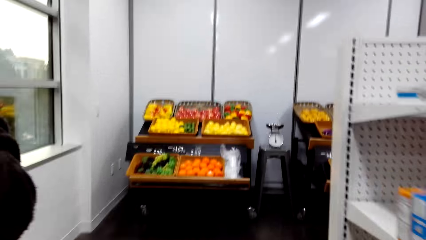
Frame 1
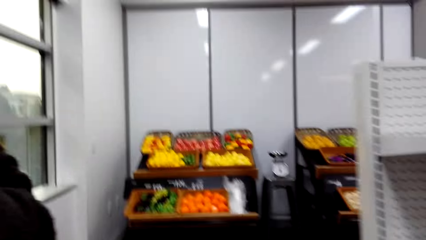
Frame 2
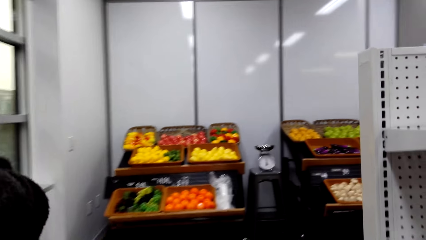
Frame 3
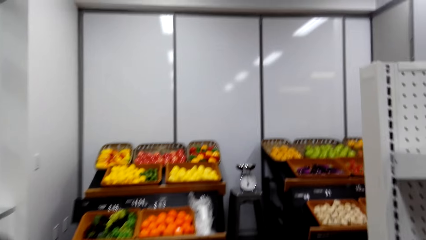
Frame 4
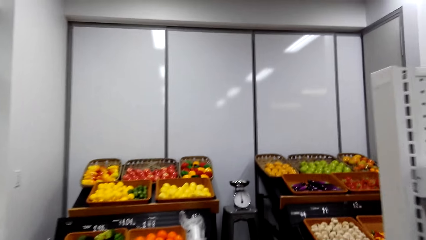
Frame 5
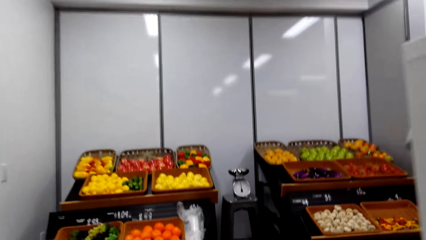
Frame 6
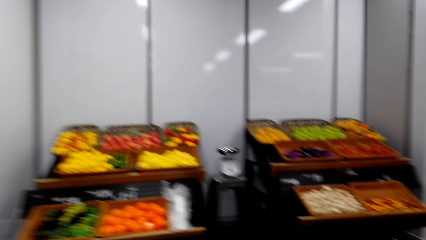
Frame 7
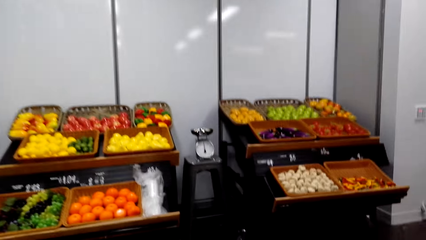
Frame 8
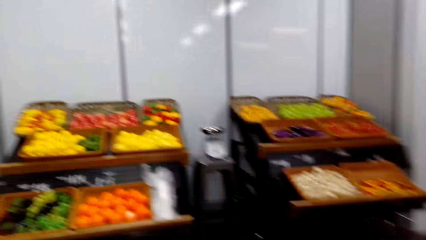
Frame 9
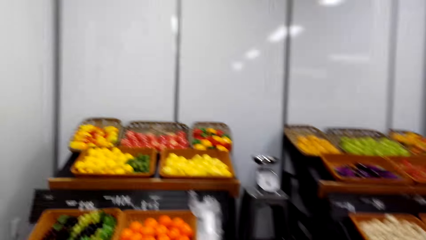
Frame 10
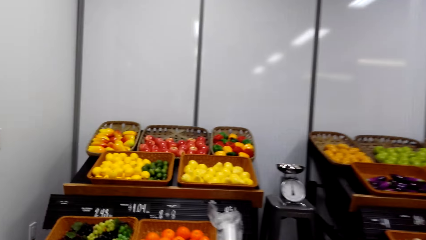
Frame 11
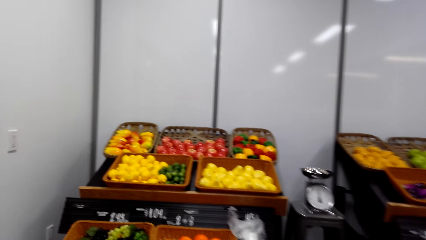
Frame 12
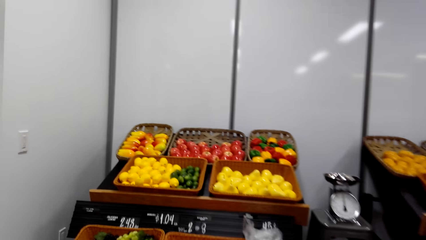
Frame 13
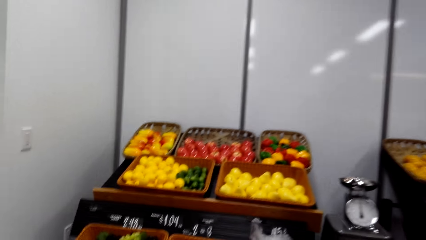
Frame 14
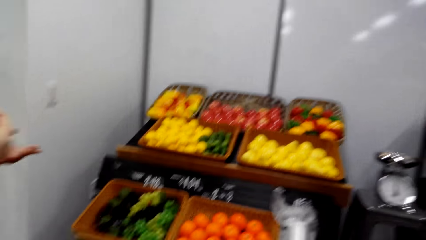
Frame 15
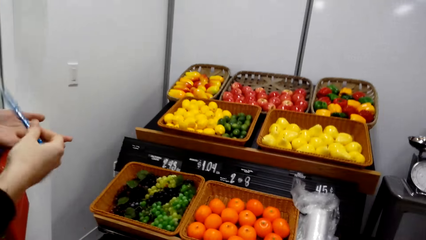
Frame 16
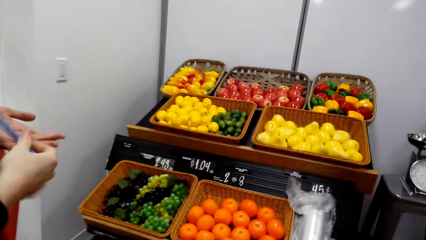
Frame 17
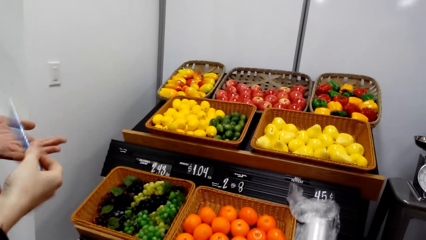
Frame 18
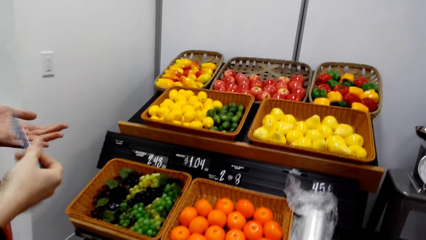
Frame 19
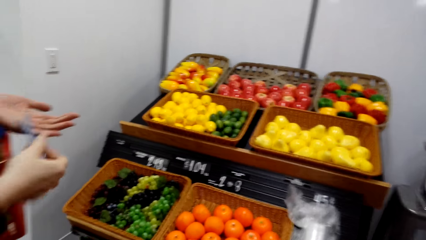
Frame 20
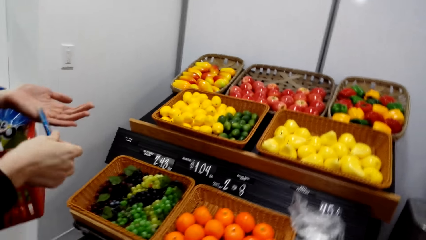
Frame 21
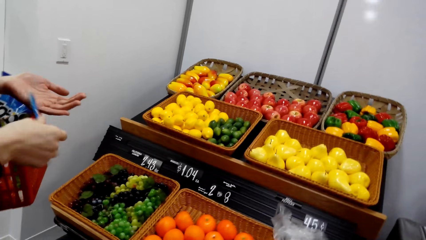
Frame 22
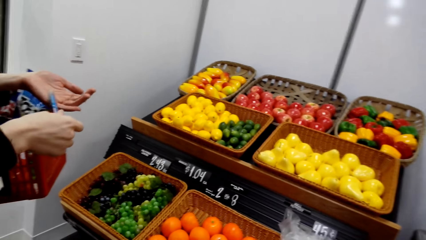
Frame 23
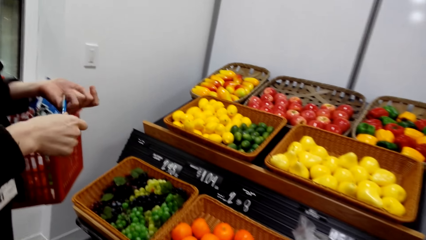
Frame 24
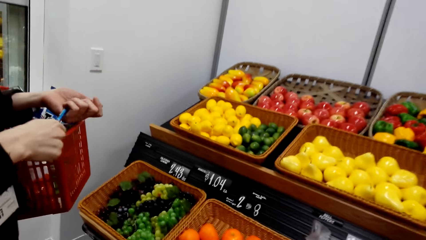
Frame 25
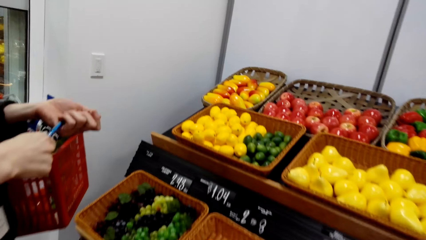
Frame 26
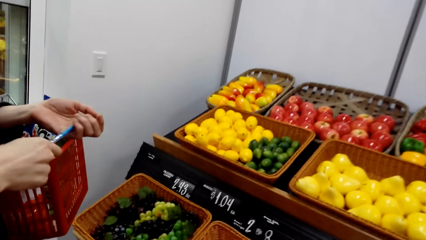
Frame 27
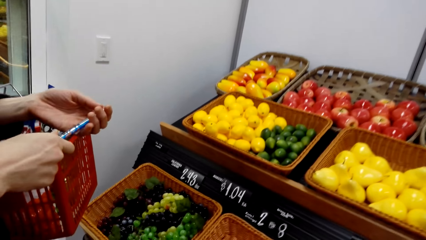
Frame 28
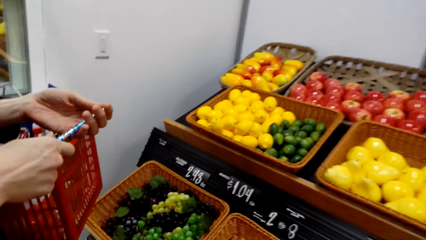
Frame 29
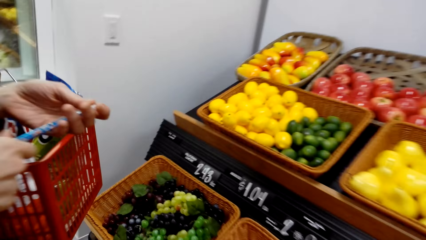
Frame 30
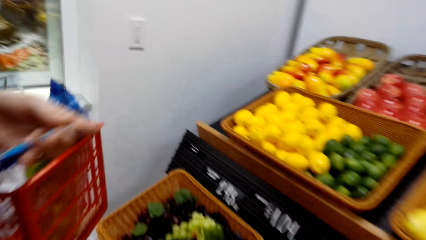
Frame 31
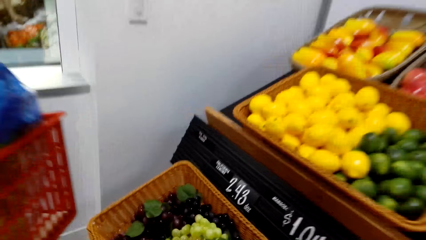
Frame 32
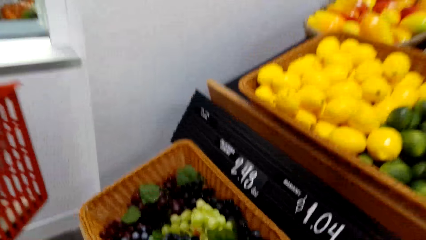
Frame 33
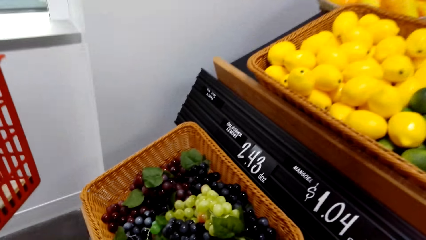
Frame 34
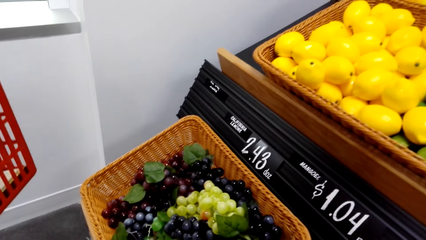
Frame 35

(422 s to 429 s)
The camera wearer moves around. They stand by the fruits.

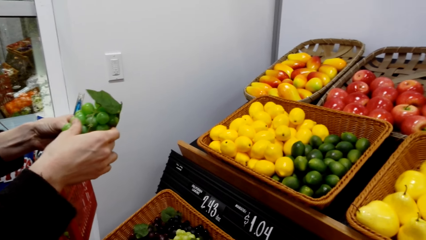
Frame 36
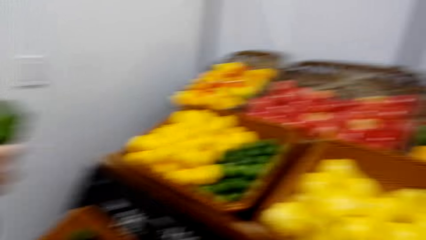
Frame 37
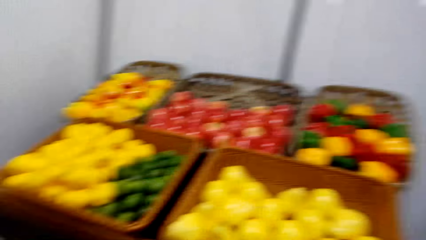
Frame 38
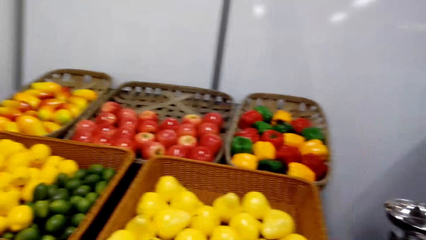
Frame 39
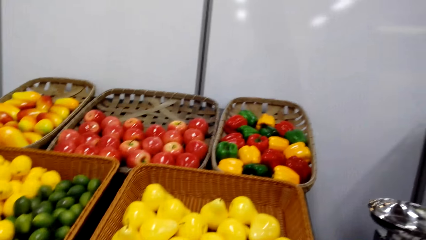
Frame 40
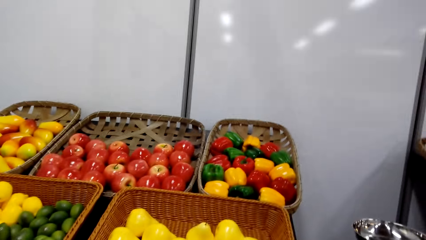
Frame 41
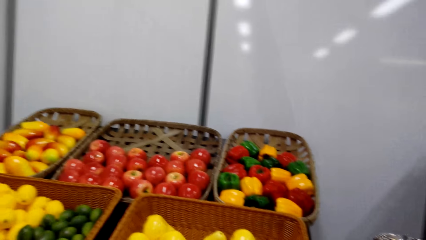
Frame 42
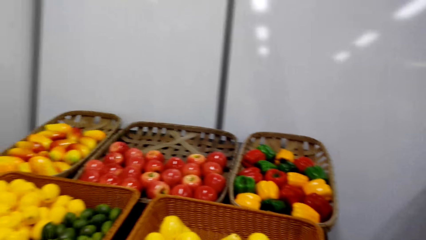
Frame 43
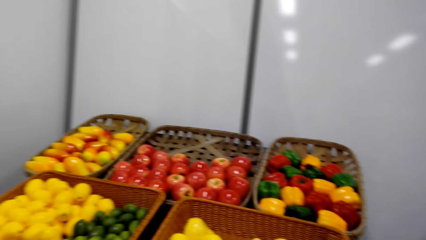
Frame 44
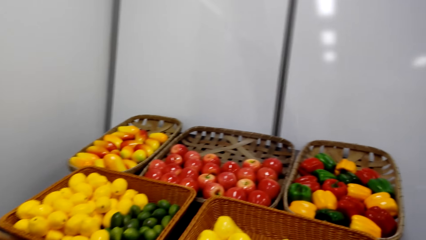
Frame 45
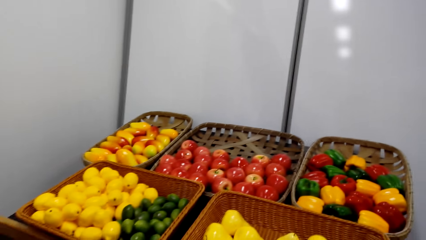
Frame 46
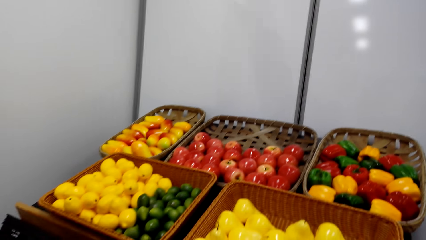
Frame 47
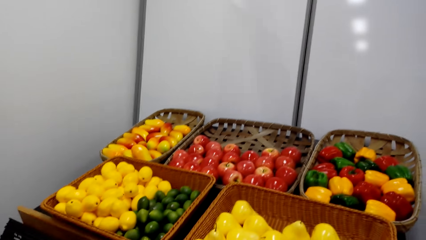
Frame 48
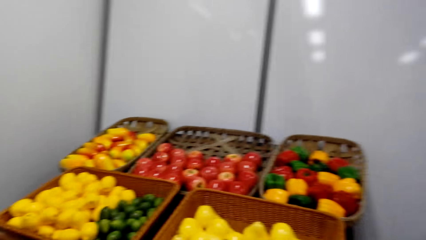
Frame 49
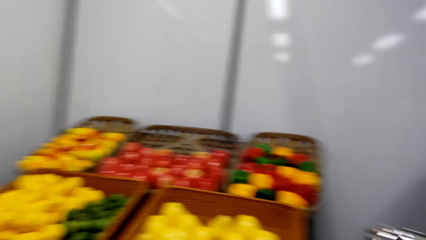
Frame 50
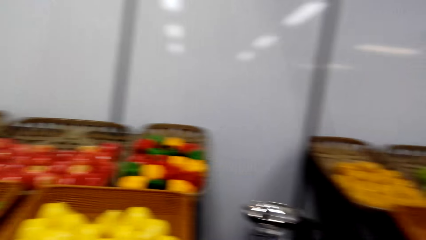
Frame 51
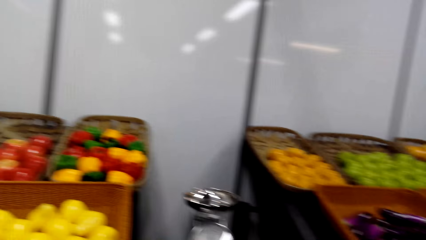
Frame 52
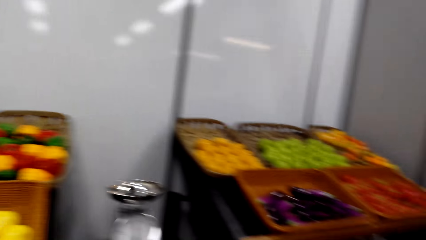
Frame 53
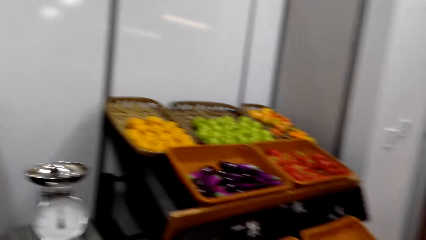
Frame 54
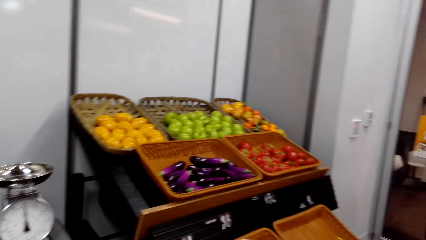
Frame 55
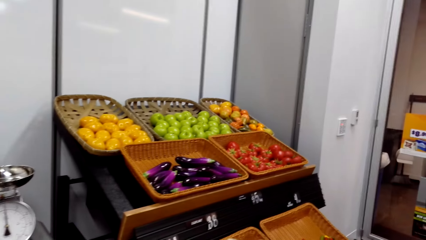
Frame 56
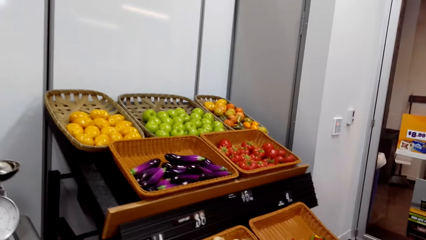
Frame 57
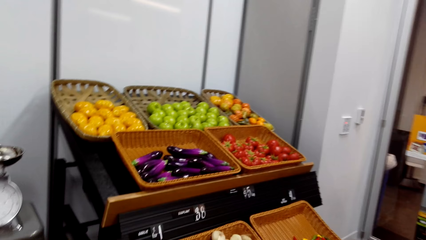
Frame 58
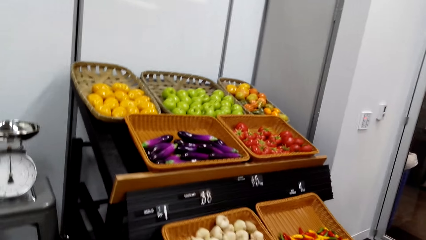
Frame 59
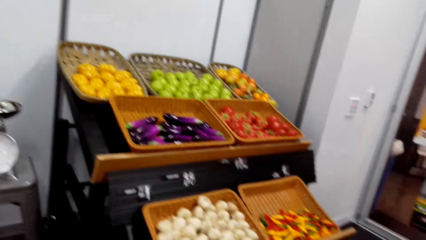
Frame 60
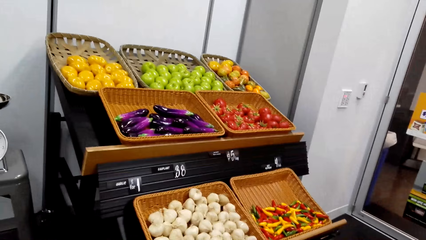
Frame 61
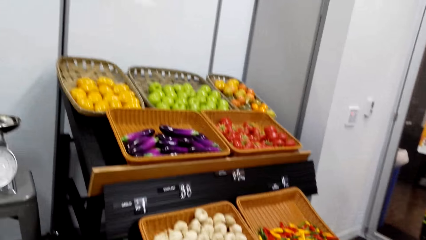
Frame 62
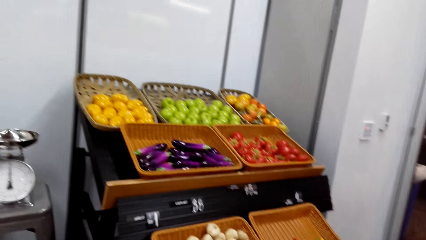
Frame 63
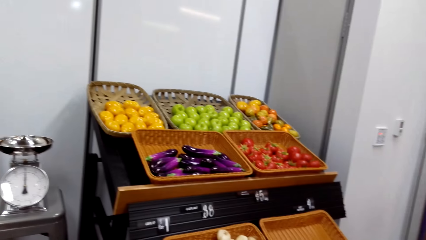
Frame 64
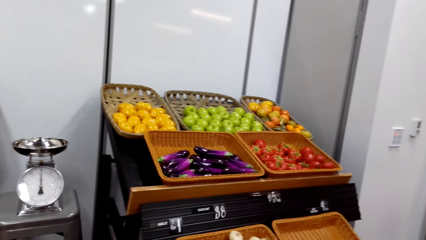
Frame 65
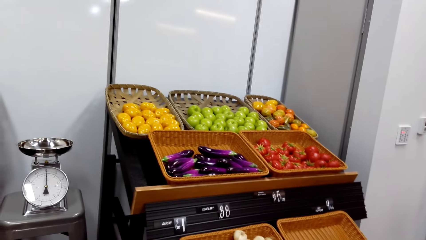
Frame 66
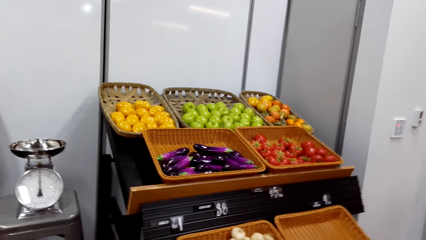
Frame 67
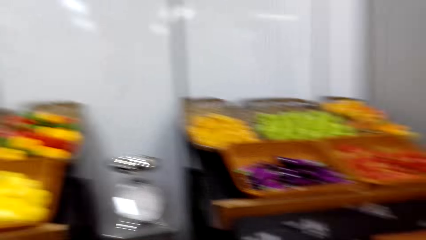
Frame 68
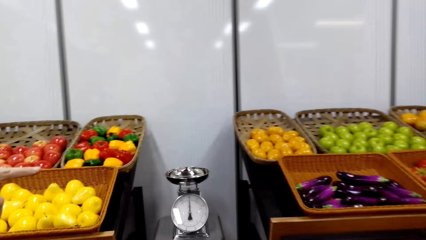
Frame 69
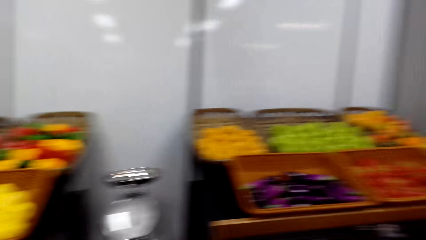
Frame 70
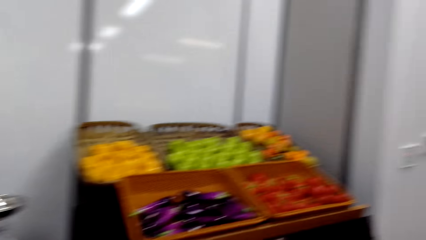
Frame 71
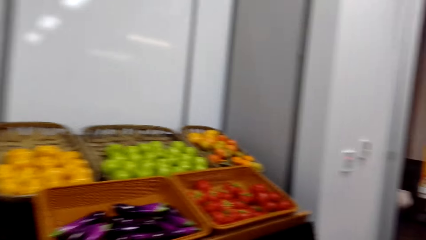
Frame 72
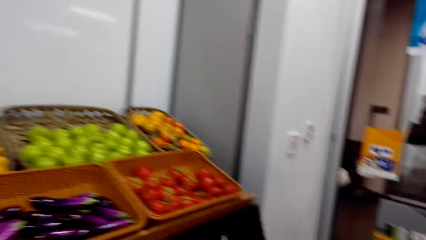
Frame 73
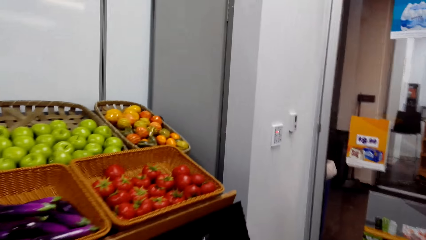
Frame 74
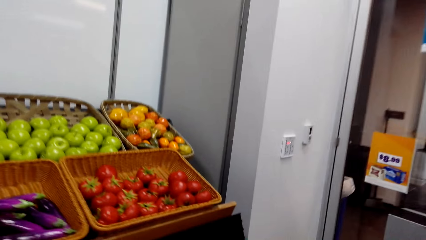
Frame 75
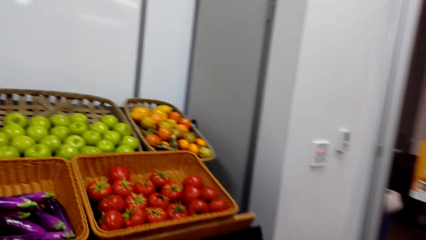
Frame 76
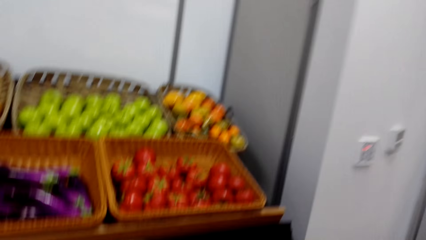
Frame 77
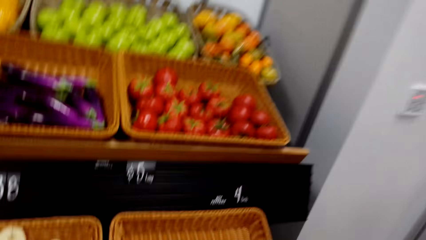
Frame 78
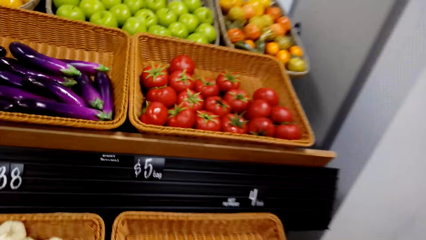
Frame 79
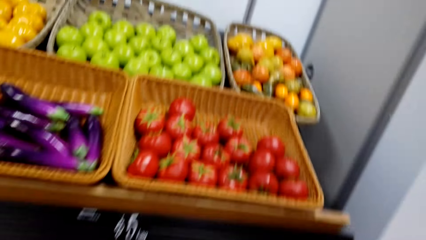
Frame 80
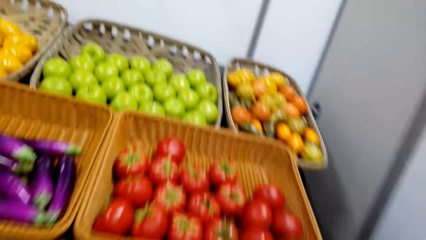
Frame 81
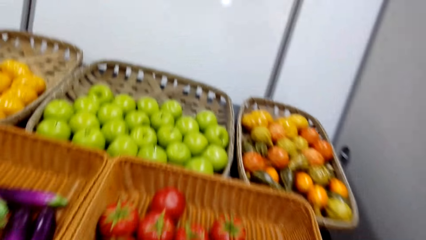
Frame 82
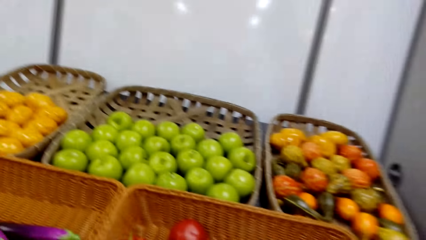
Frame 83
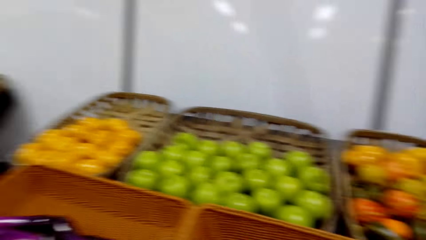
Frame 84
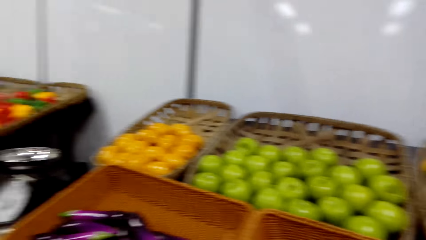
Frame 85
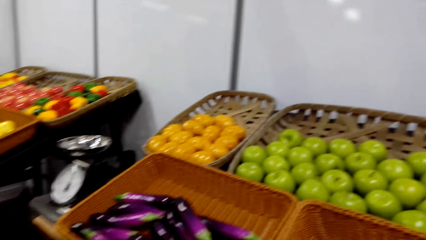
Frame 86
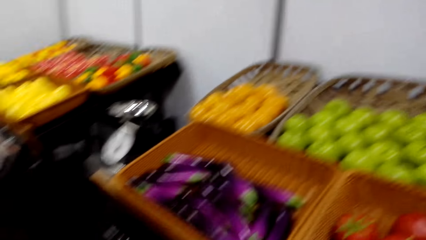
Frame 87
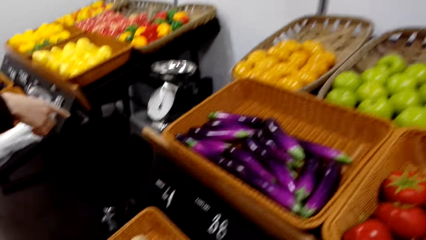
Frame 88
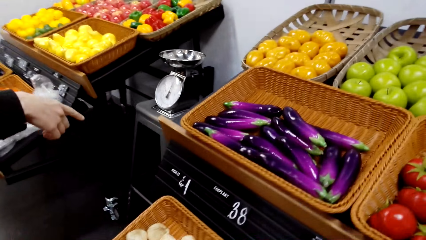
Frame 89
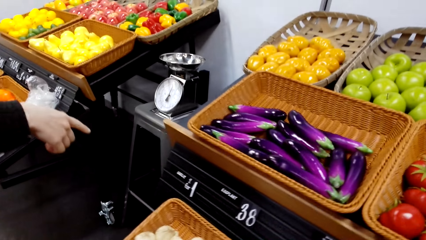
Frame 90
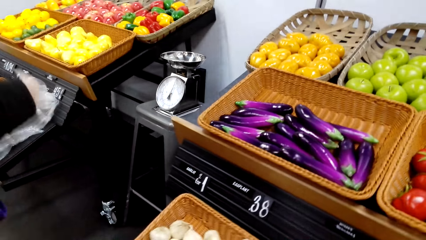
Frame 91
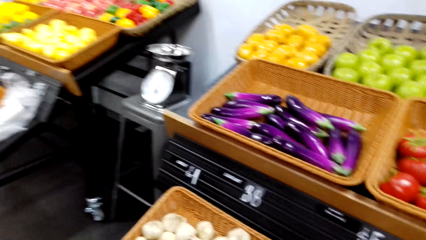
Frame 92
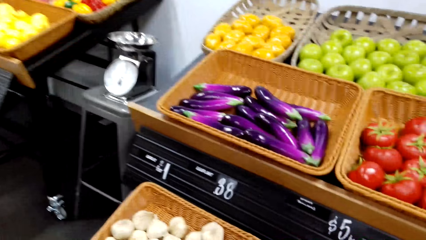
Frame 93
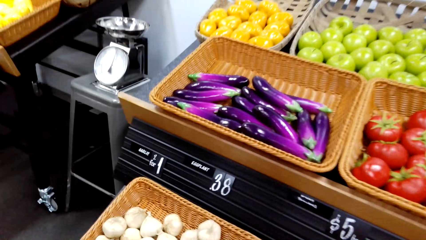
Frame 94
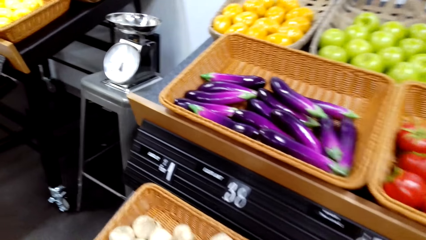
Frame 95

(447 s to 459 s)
The camera wearer looks around. A woman does hand gestures.
